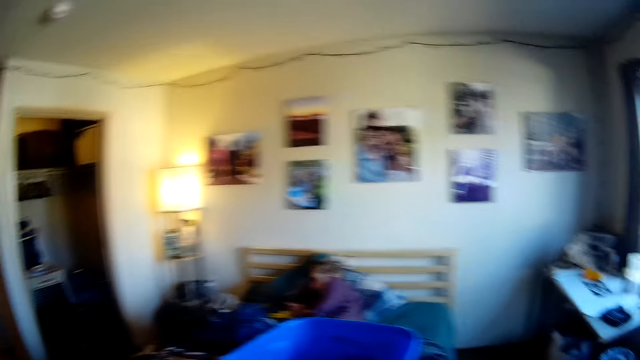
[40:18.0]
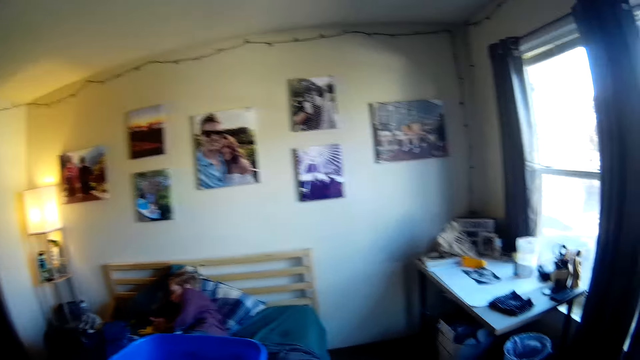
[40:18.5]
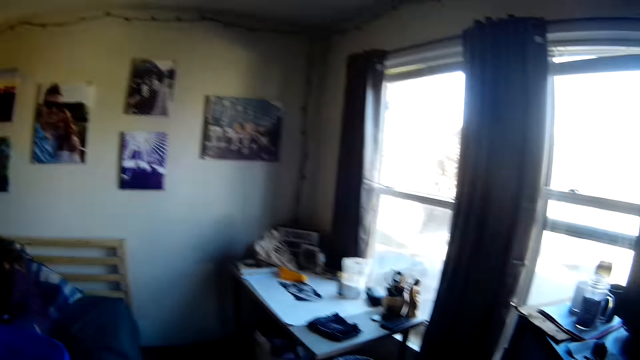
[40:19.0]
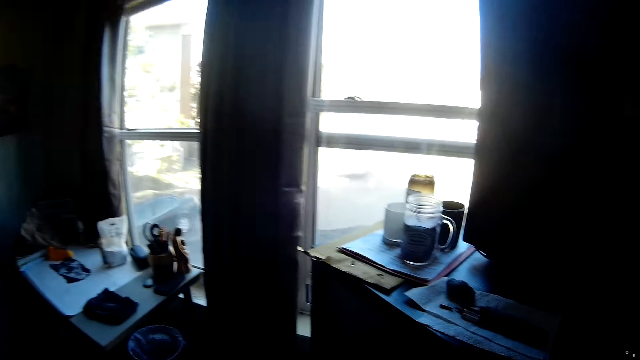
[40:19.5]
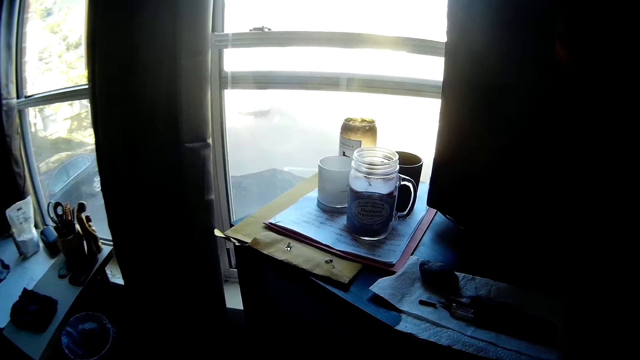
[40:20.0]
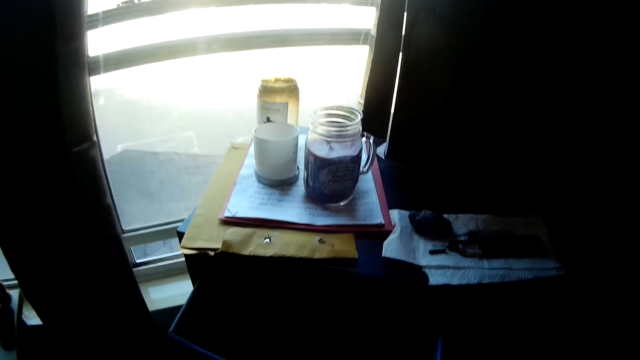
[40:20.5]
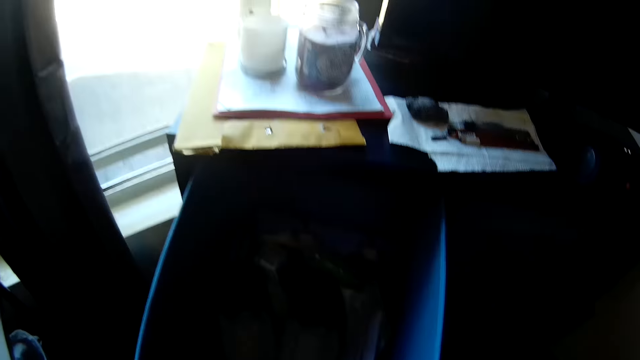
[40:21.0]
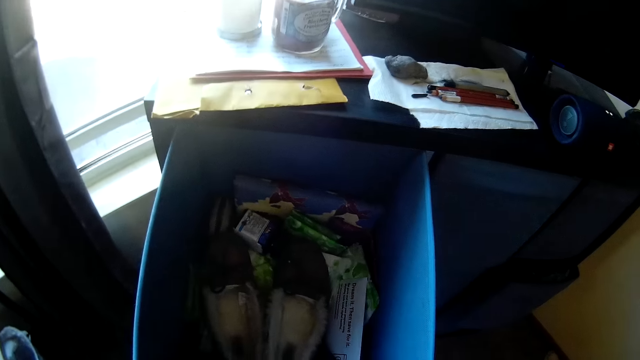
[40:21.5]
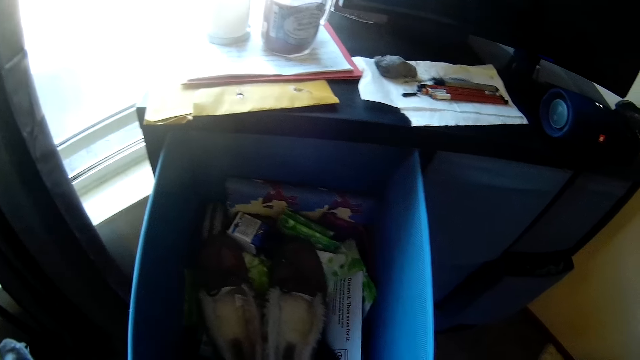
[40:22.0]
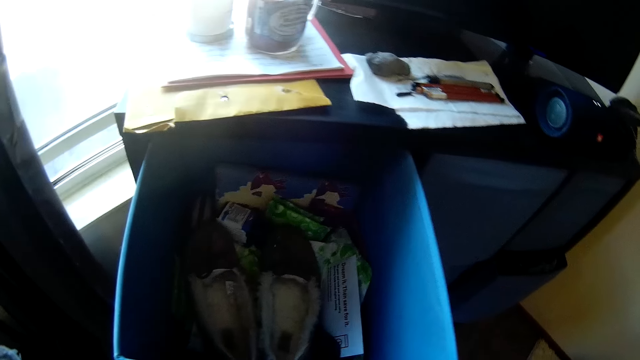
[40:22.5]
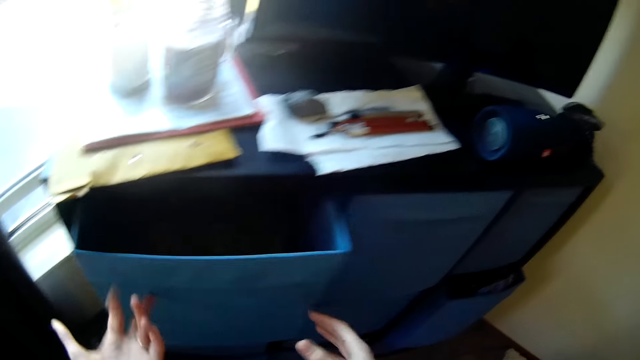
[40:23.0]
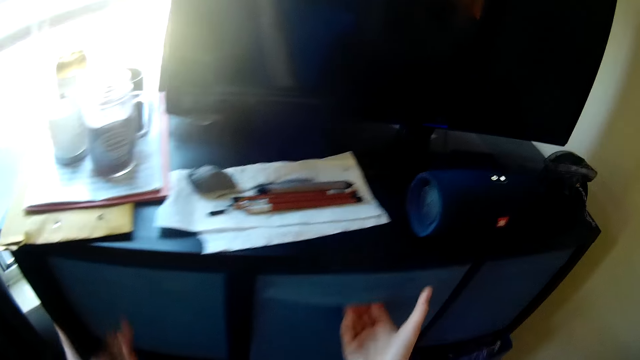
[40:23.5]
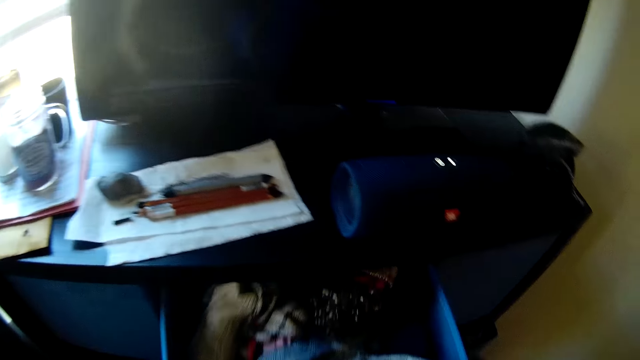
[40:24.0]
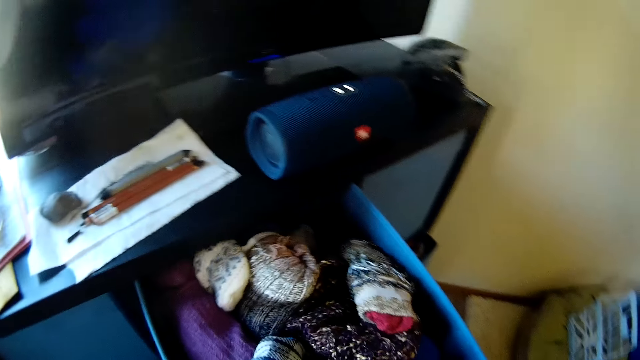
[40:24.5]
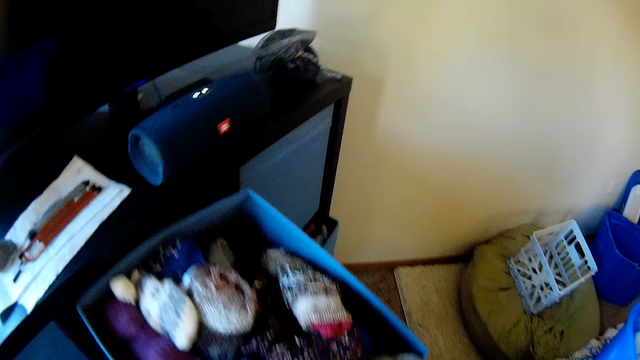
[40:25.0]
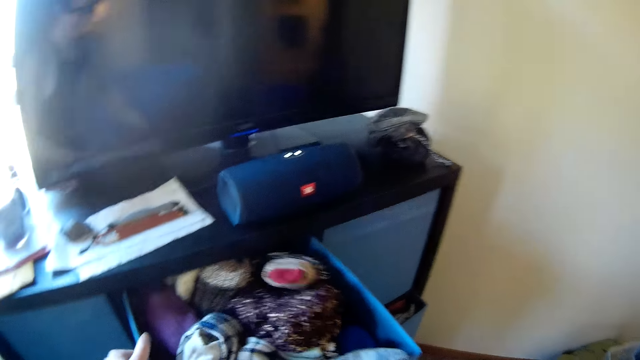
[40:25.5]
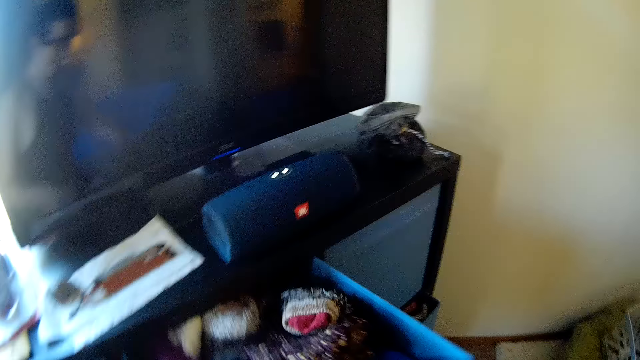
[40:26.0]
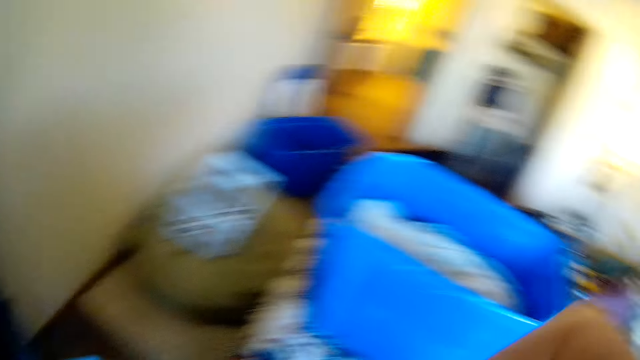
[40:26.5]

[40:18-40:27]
The camera wearer looks around a bedroom. They open a drawer. They close the drawer. They open the drawer.

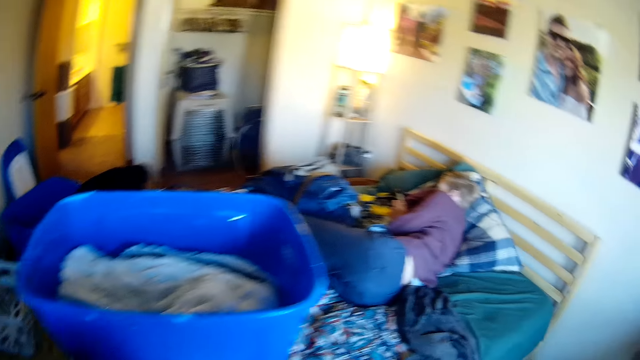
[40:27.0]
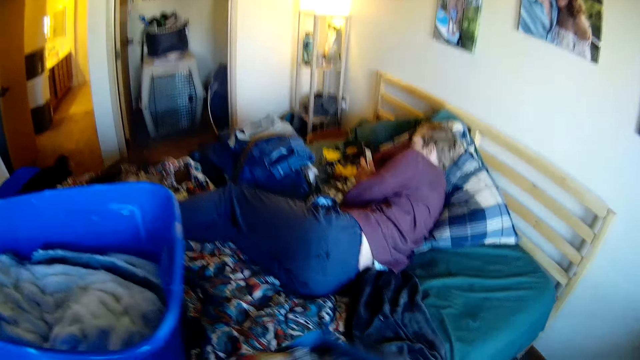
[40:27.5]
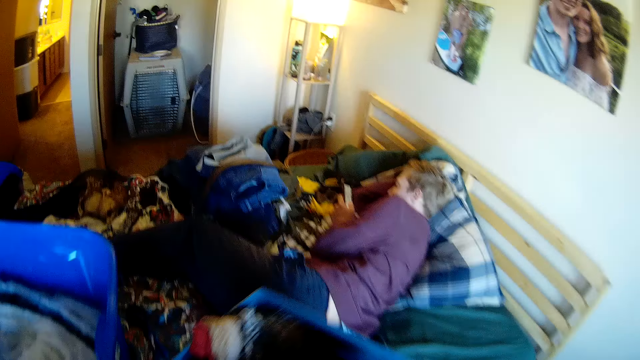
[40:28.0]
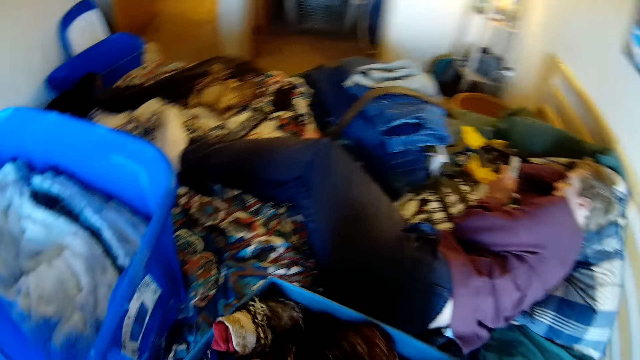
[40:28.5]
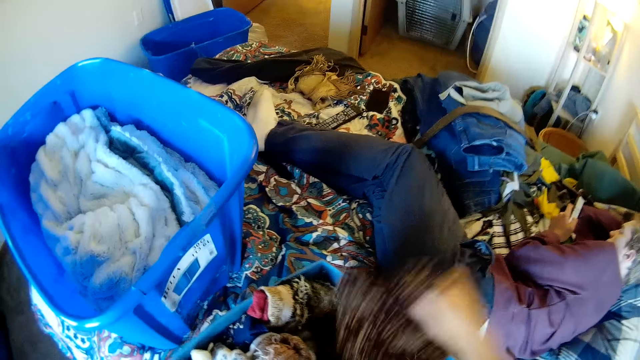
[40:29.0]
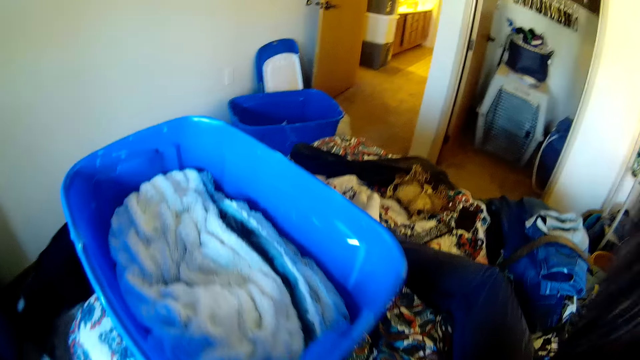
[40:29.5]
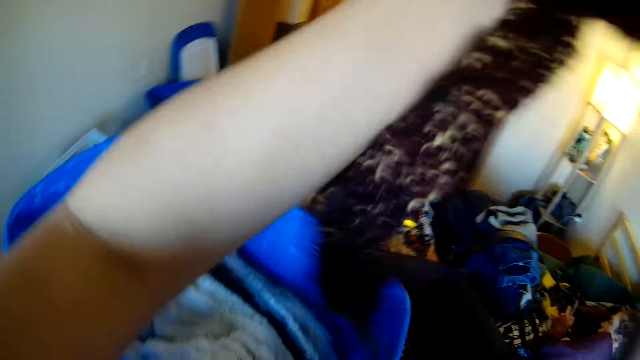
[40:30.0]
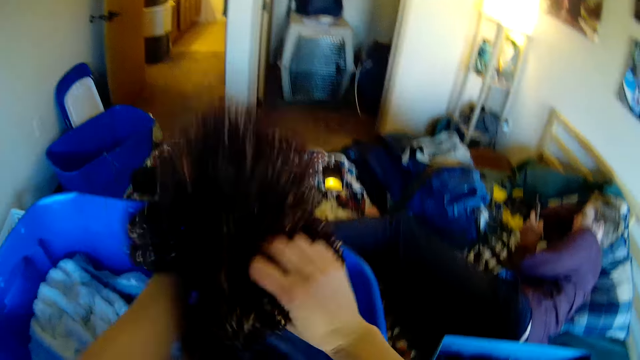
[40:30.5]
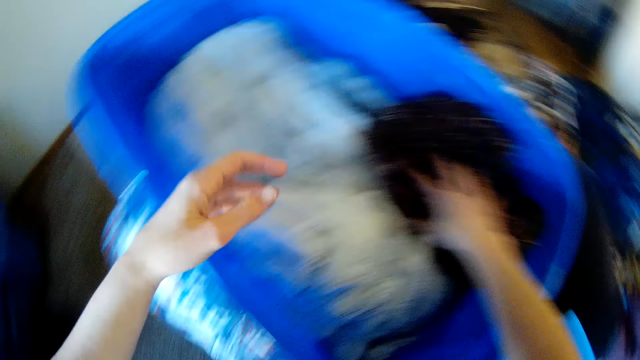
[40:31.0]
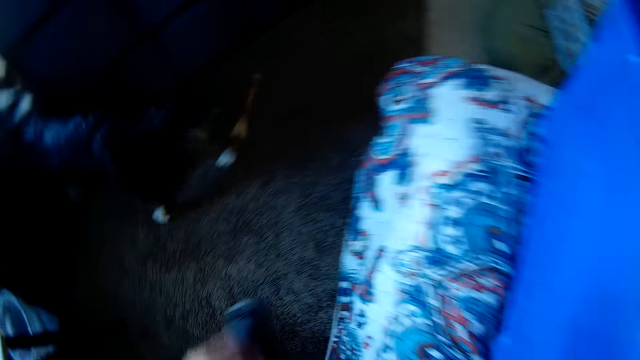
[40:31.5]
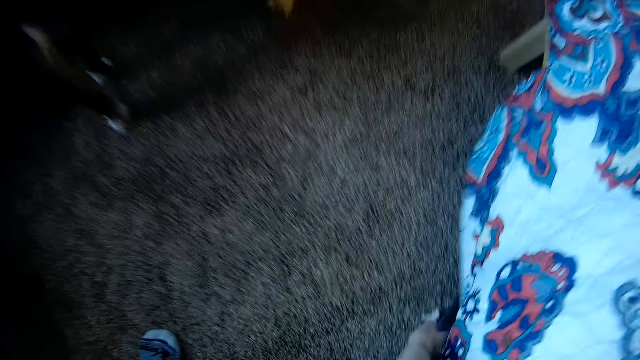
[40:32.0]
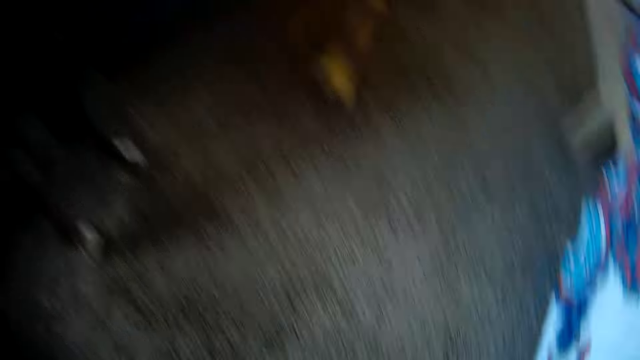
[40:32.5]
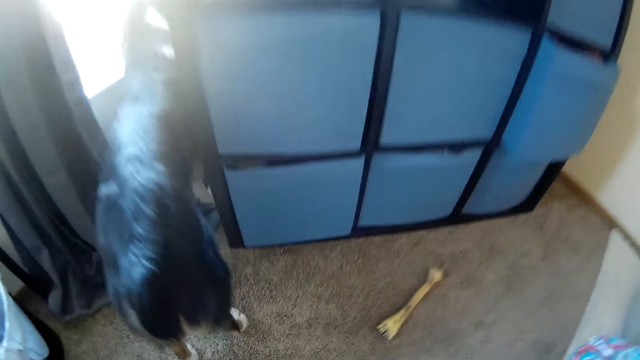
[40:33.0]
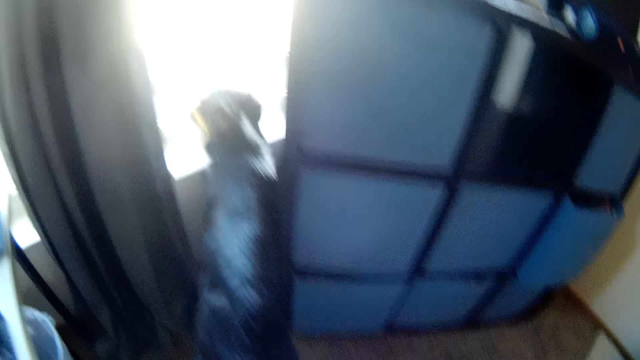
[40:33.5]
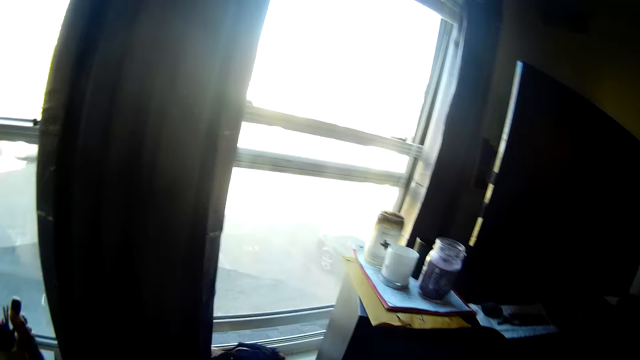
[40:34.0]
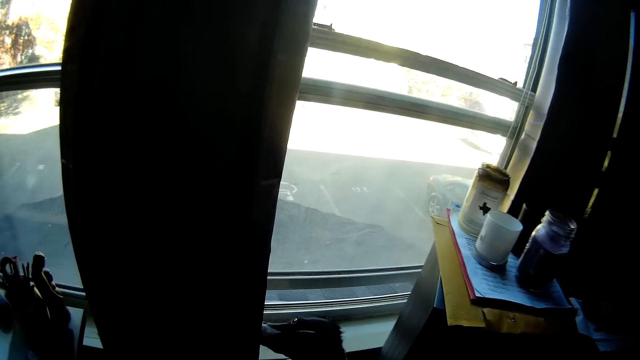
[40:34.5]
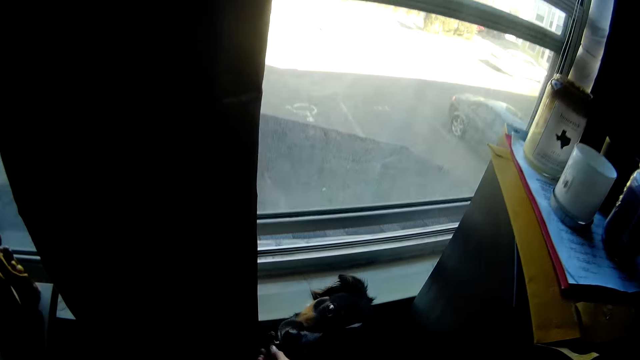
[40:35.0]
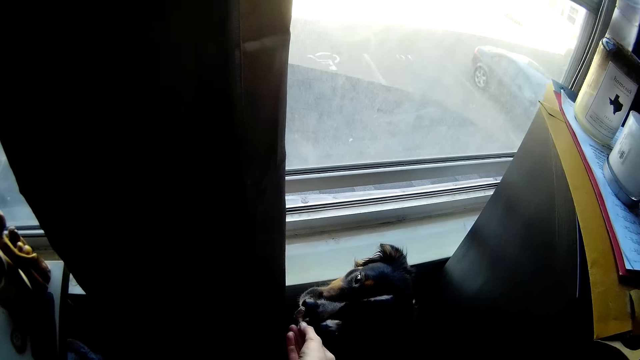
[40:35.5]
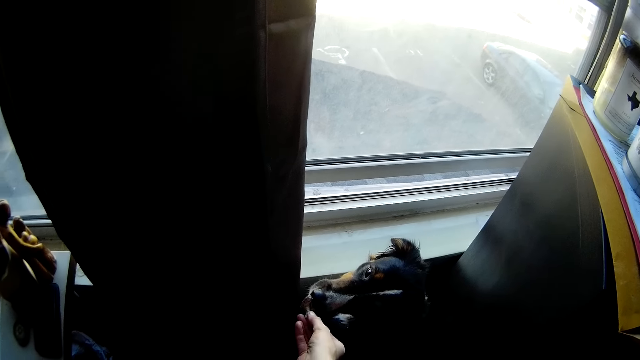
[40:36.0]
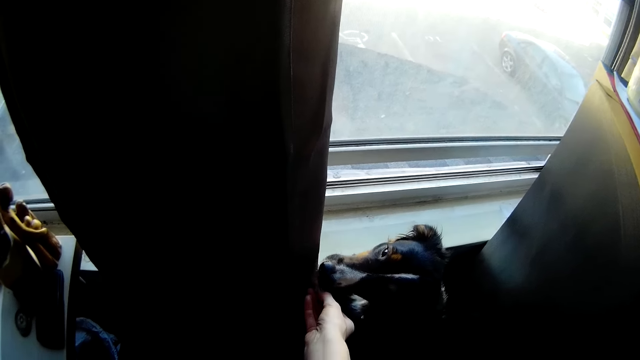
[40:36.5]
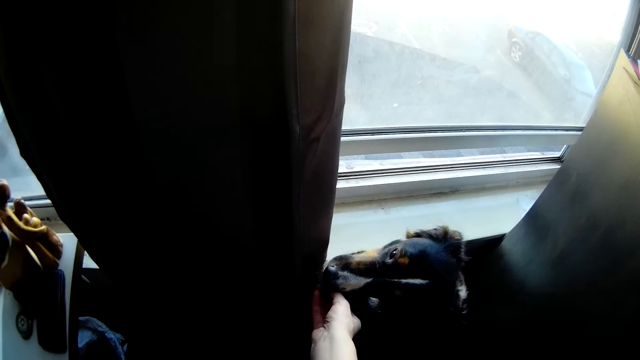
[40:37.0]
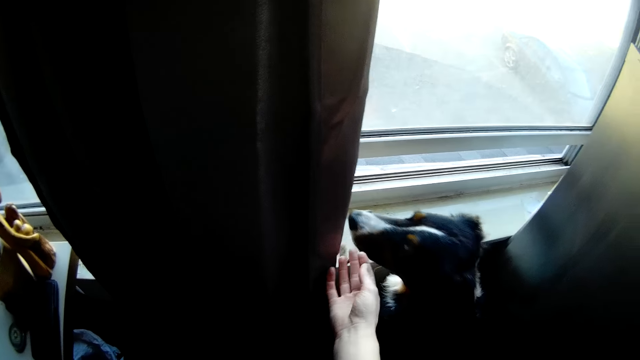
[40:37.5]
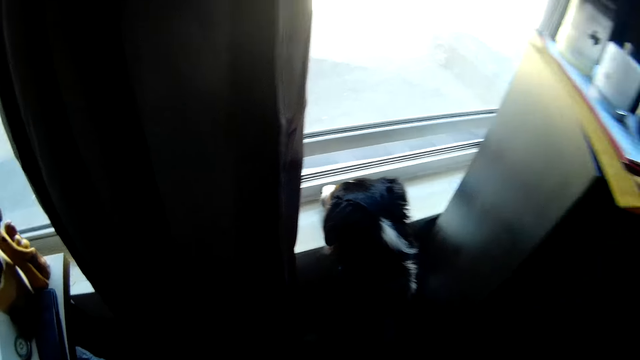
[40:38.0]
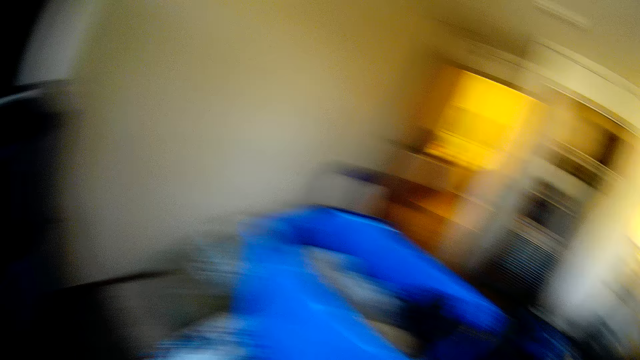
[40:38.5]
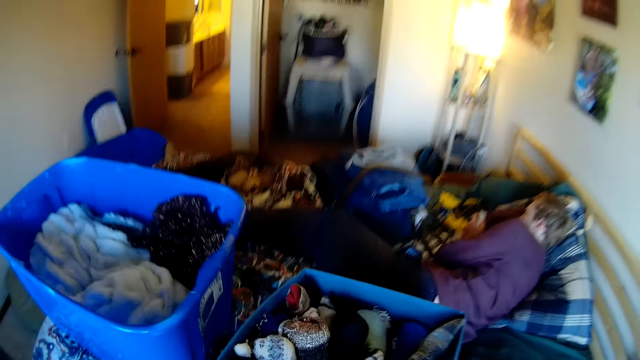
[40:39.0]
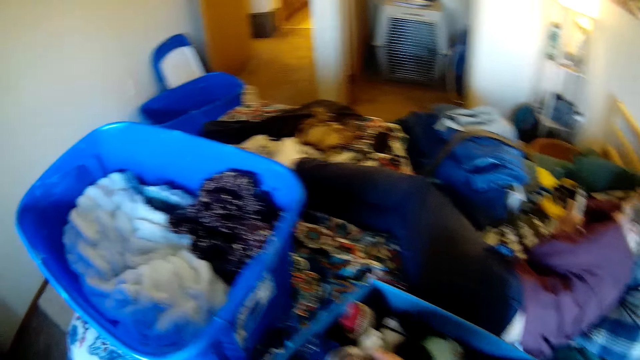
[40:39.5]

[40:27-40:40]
The camera wearer carries a storage bin. They place the storage bin on a bed. They pick up a garment and place the garment in the storage bin. They pick up a chew toy. They give a dog the chew toy.
